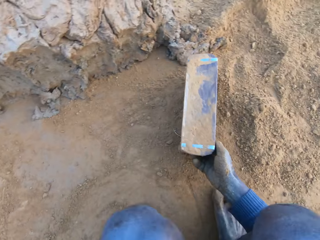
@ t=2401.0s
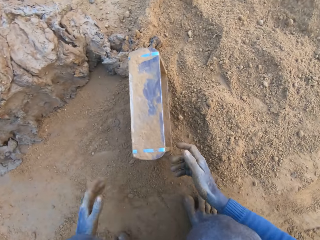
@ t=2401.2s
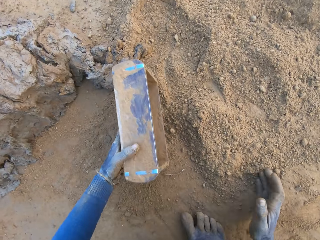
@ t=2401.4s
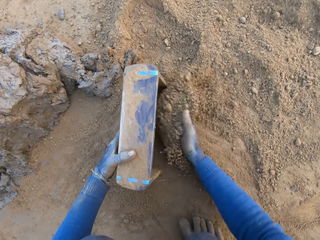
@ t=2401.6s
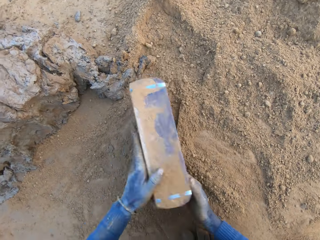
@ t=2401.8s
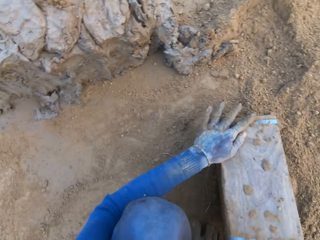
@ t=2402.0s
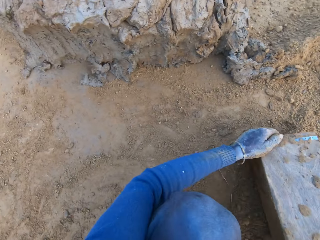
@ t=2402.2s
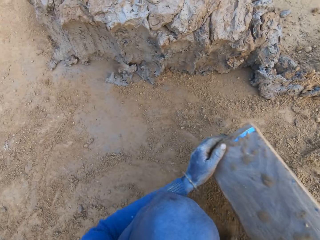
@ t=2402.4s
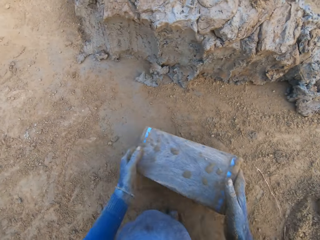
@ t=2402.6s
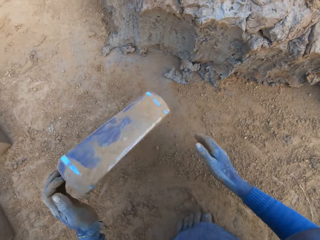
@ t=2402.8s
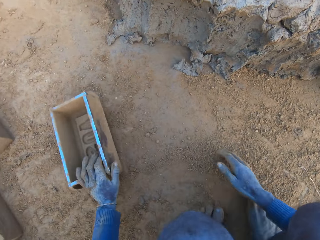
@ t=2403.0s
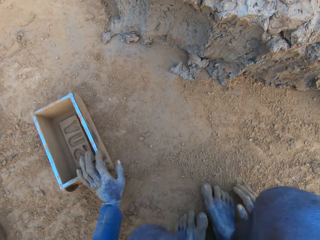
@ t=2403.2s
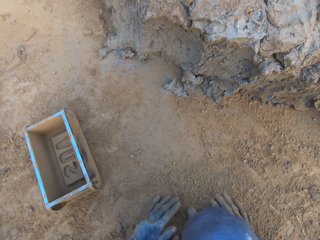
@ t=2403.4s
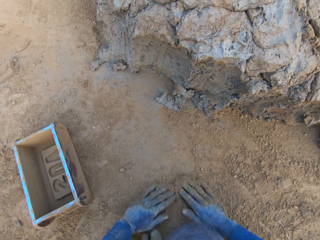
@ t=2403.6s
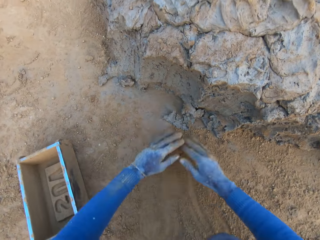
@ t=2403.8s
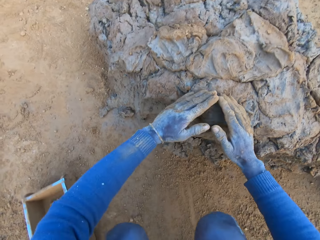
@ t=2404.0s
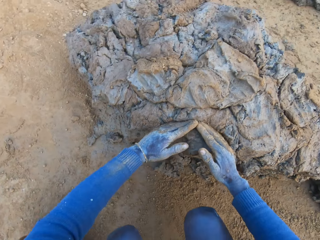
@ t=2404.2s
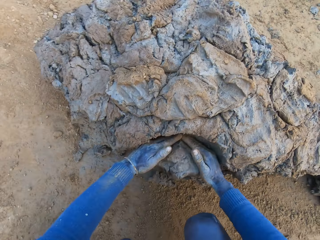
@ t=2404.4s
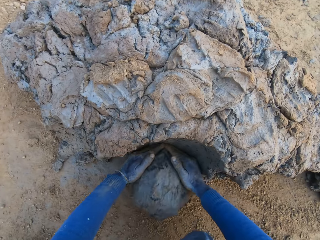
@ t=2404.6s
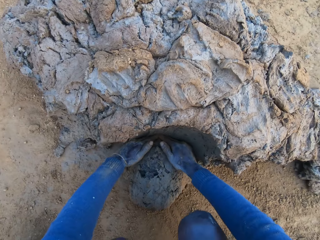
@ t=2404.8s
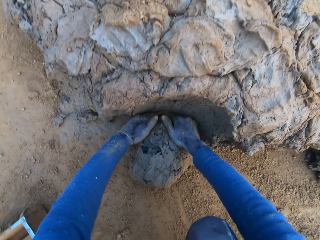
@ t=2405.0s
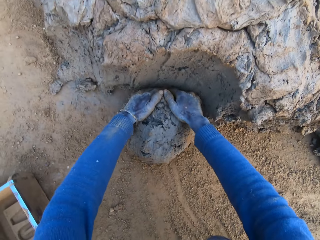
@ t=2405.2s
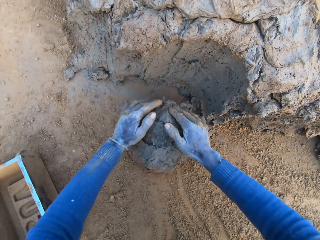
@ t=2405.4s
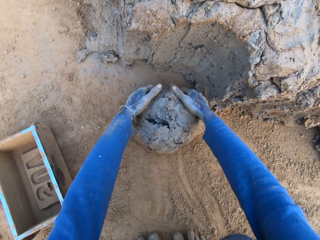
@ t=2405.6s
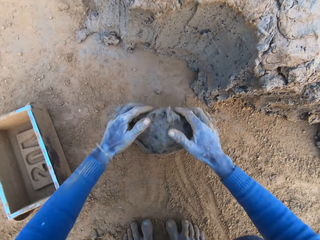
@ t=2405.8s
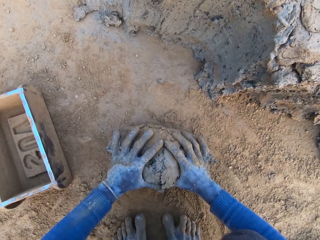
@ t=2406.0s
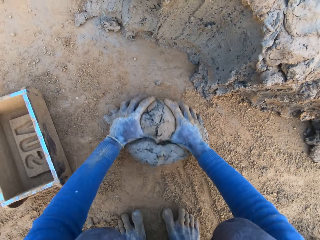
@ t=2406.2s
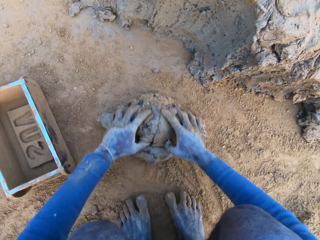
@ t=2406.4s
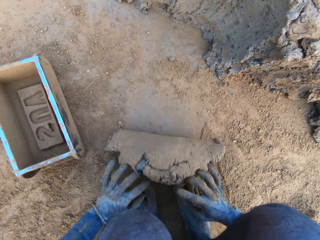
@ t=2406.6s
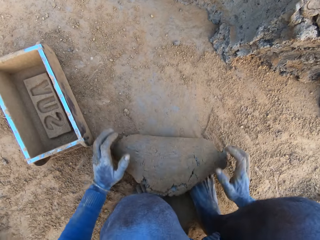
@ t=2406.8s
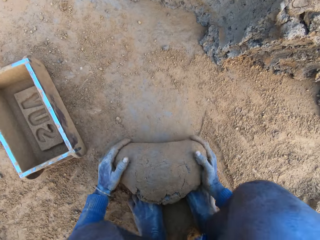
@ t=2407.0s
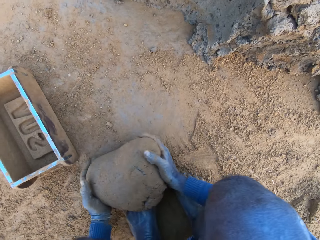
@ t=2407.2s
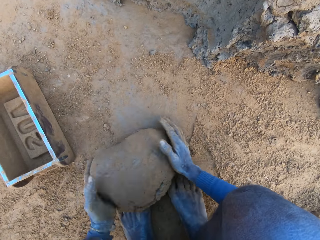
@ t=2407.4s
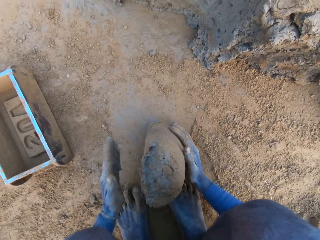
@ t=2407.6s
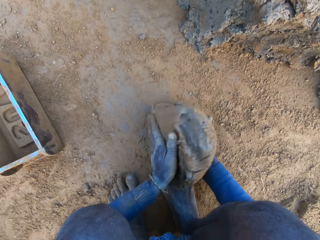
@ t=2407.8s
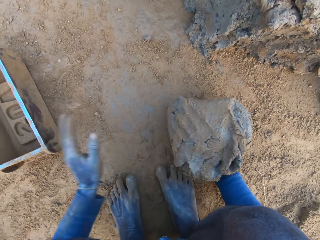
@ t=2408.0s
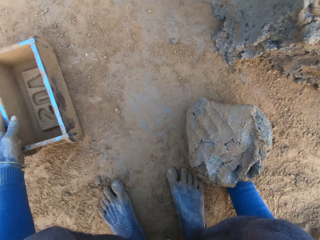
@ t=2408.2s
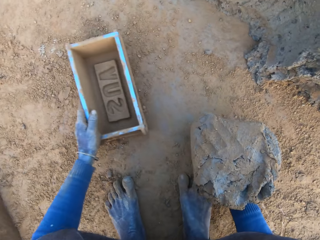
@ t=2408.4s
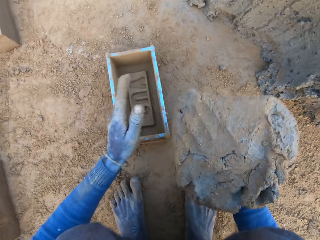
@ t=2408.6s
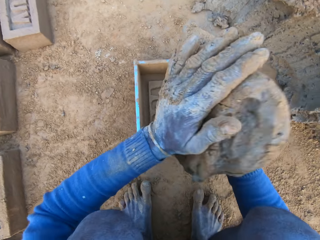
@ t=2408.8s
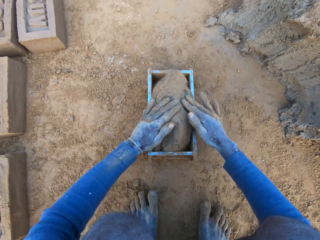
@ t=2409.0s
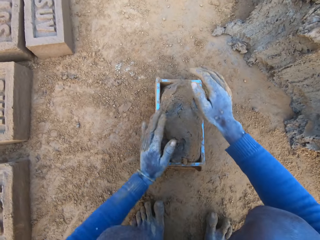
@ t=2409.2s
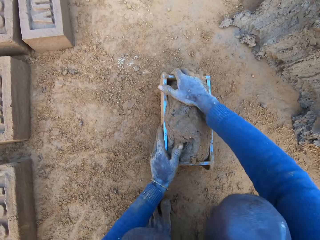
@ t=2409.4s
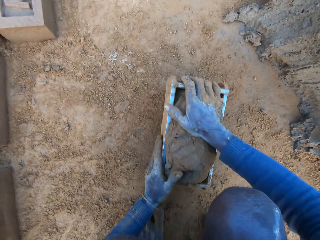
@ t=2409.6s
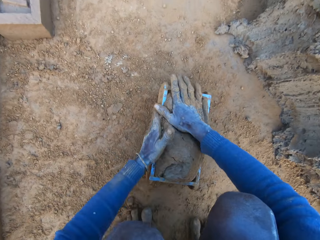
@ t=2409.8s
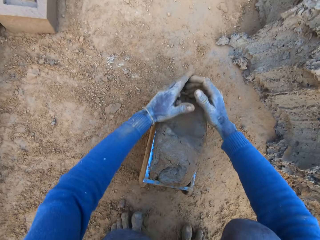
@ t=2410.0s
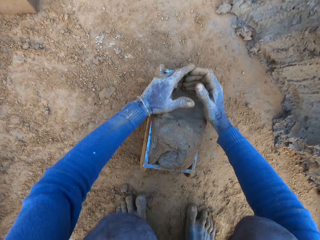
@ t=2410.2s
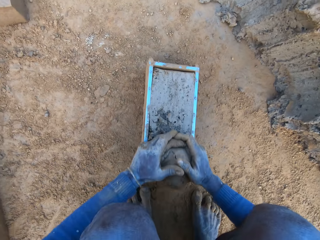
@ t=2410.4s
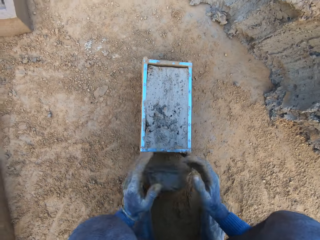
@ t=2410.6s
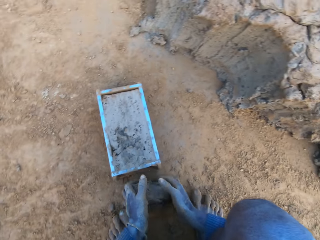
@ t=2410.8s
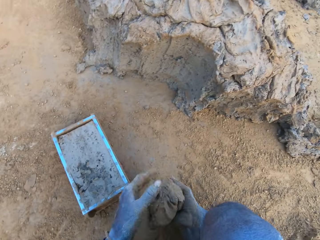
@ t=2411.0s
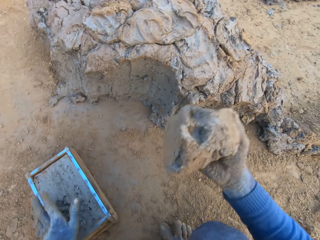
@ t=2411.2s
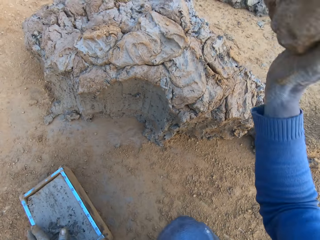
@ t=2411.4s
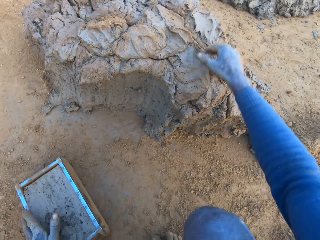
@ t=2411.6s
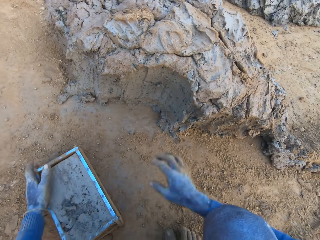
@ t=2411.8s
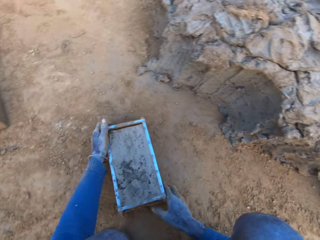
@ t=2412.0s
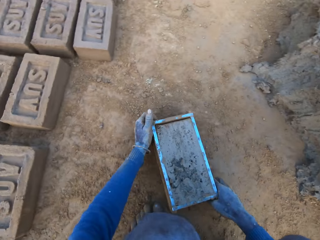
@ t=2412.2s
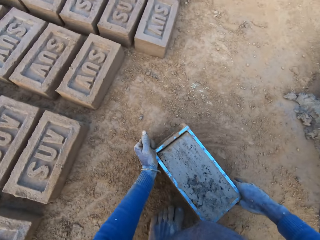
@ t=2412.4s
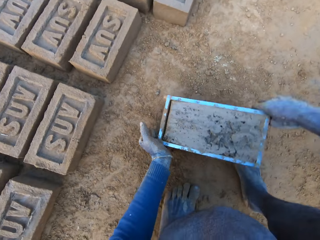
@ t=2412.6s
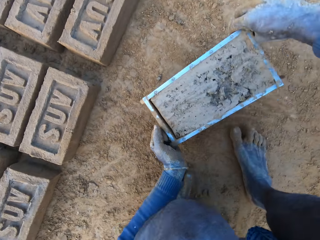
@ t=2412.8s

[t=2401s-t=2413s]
The camera wearer fetches sand with the container and his hand. He pours sand into the brick mold with his right hand. He removes the sand from the brick mold. He turns the container, moves the container towards the clay and hits the container on the ground. He drops the brick mold on the ground. He drags his hands on the sand. He moves his hands towards the clay. He cuts out a portion of concrete from a heap of concrete on the ground with his hands. He rolls the clay on the sand. He mixes the concrete with his hands on the ground. He moves his hand forward. He shifts the iron brick mold towards him with his left hand on the ground. He lifts up the clay and raises his hand. He drops the concrete in the iron brick mold. He holds the container with both his hands and adjusts the container. He cuts the excess clay with his hands. He removes the excess concrete from the iron brick mold. He picks up the clay. He drops the excess concrete on the heap of concrete on the ground. He moves towards the bricks. He shifts the iron brick mold on the ground.

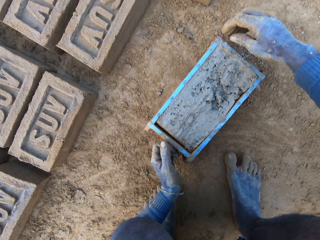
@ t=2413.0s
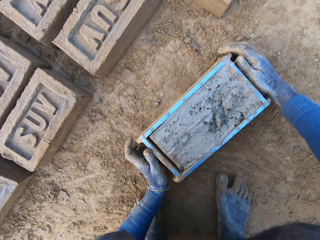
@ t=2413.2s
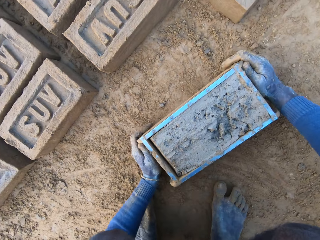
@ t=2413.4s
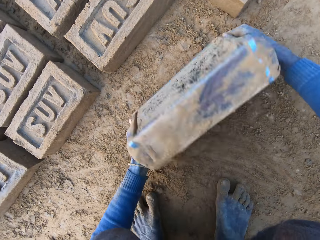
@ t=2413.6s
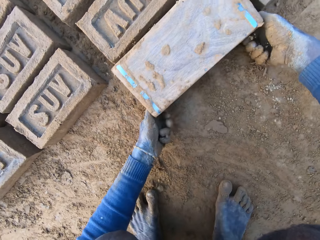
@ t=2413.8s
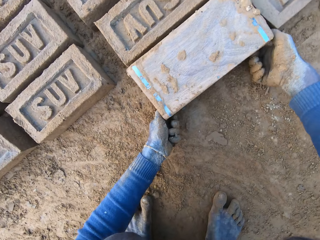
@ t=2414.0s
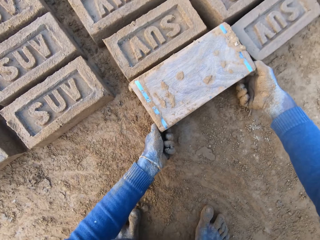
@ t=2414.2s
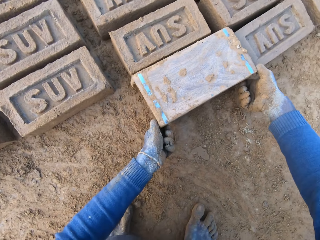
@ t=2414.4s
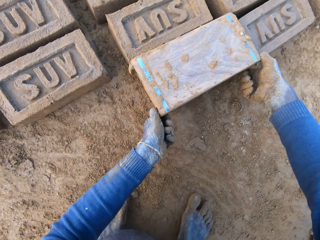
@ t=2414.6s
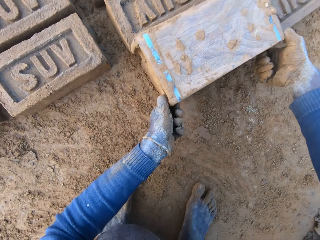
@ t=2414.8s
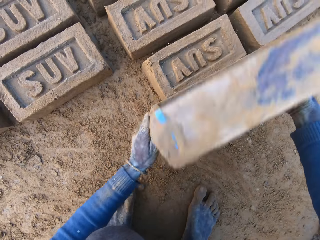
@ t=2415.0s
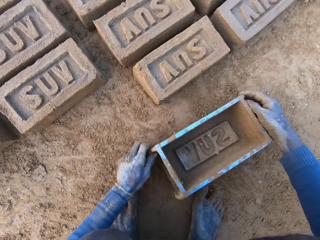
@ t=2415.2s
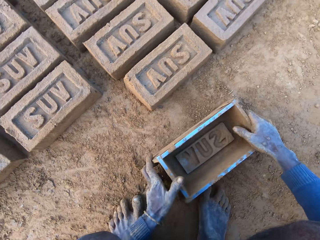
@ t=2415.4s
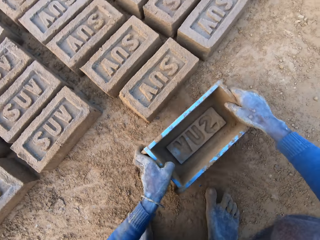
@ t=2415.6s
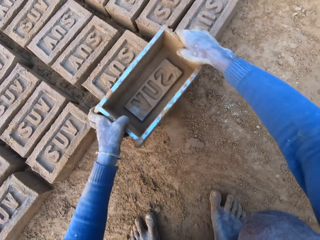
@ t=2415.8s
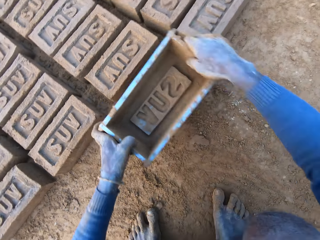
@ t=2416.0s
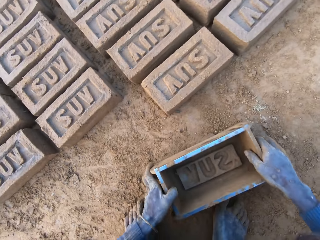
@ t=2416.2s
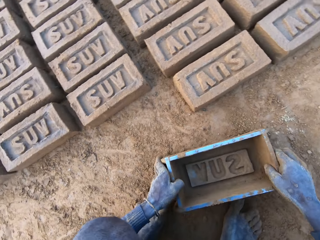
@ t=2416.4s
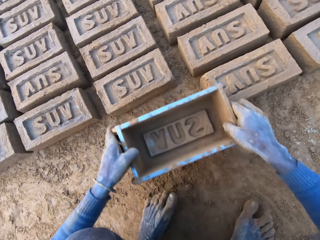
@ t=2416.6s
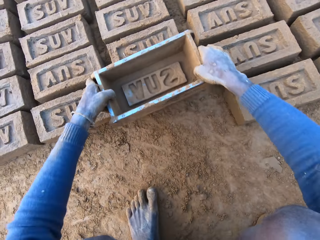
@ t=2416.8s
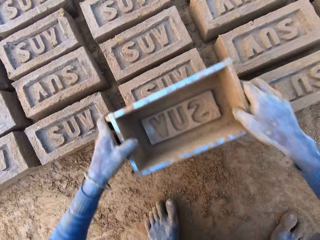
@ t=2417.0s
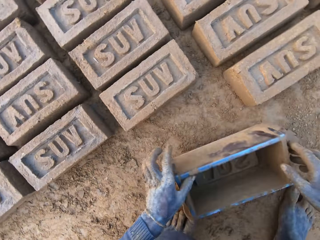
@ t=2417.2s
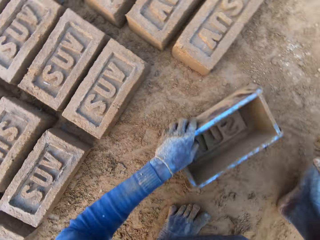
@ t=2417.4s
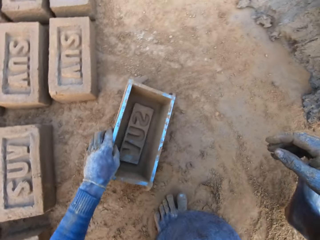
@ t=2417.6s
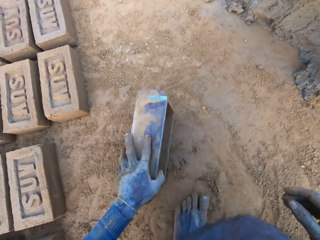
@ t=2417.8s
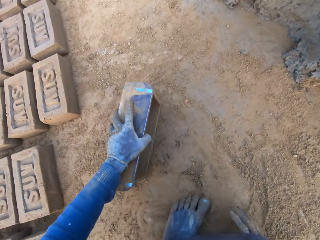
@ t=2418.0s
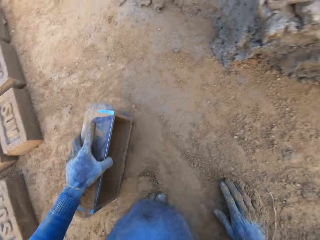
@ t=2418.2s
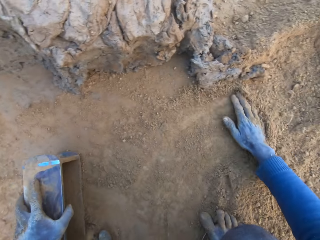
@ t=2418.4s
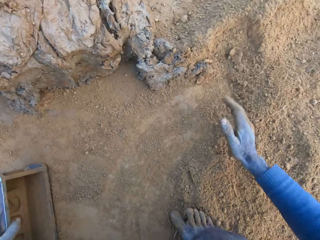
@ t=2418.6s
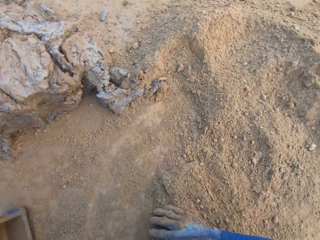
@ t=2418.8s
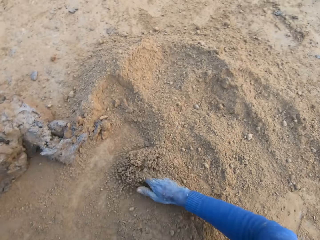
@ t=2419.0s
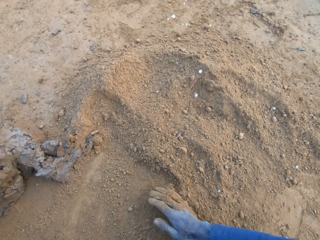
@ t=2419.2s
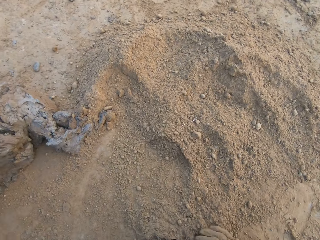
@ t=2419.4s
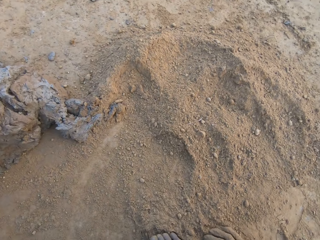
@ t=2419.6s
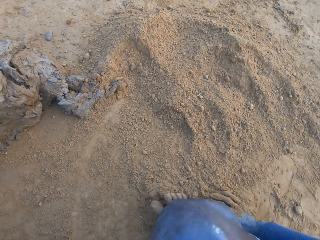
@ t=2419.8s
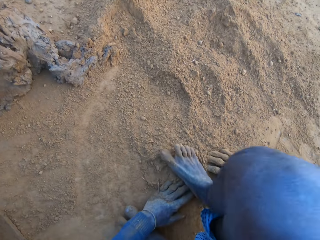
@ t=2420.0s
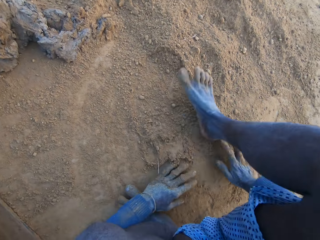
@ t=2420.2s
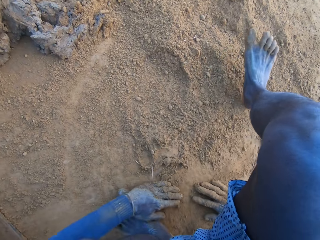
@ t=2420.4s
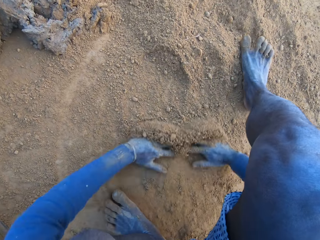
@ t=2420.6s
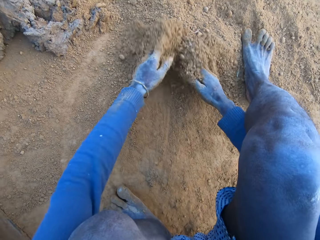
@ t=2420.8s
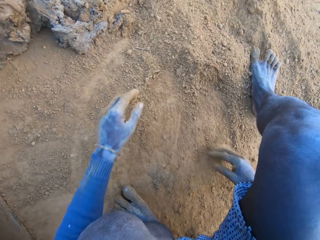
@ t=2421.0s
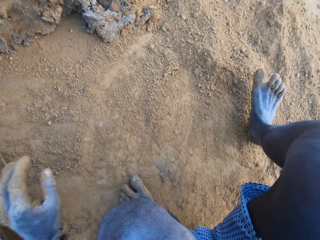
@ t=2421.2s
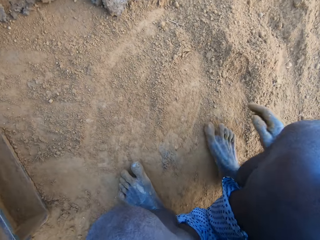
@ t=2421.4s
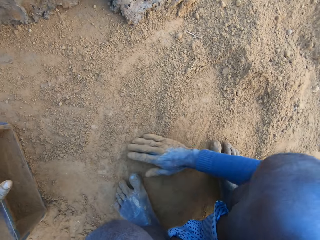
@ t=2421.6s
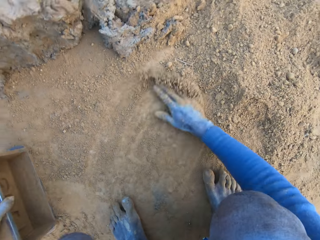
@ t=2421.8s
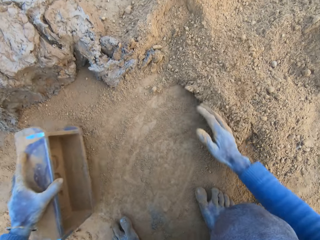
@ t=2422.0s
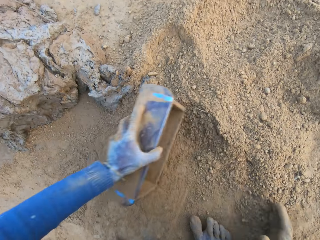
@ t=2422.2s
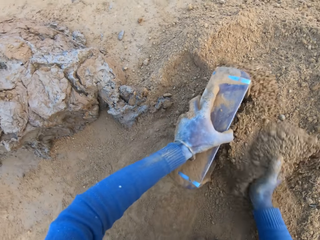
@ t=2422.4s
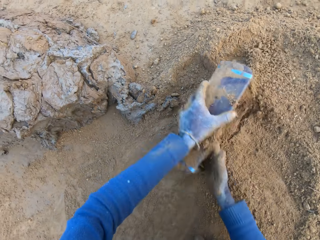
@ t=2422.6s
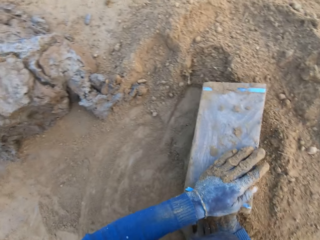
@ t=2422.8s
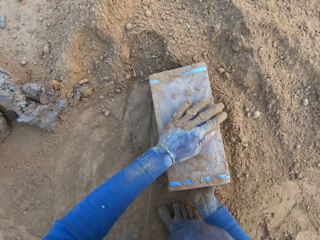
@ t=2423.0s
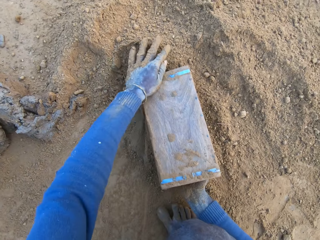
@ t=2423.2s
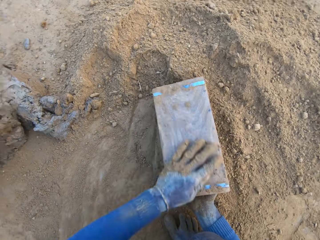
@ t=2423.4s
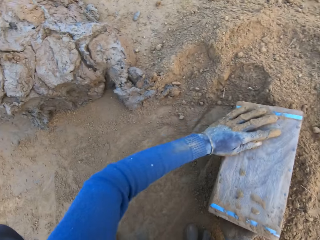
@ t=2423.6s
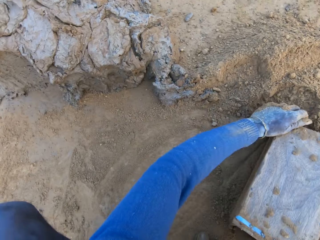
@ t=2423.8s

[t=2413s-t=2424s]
The camera wearer hits the container on the ground. He turns the iron brick mold on the ground. He lifts up the container and hits the container on the ground. He drops the iron brick mold on the ground. He picks up the container and presses on the brick with the container. He hits the brick with the iron brick mold in his hands. He hits the container on the ground. He drops the iron brick mold on the ground. He picks up the container and presses on the brick with the container. He hits the brick with the iron brick mold in his hands. He hits the container on the ground. He drops the iron brick mold on the ground. He moves towards the clay. He pushes the sand away from the container. He gathers sand with his right hand. He spits on the ground. He moves his right foot forward, pushes the sand away from the container and moves his hands towards him. He gathers sand with his two hands. He picks up the container, pushes the sand away from the container, moves the container forward and fetches sand with the container and his hand. He pours sand from the ground into the iron brick mold with his right hand. He turns the container. He wipes the back of the iron brick mold with his left hand.
